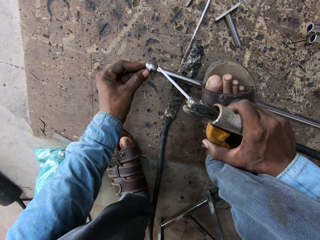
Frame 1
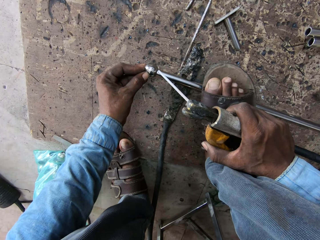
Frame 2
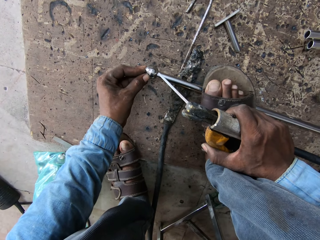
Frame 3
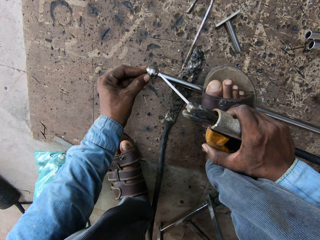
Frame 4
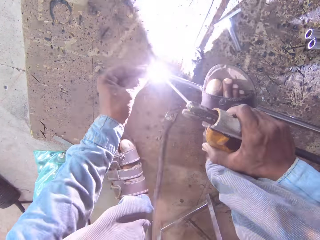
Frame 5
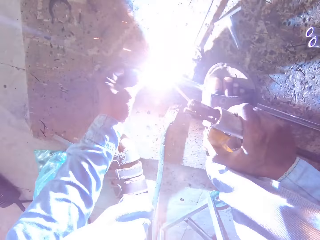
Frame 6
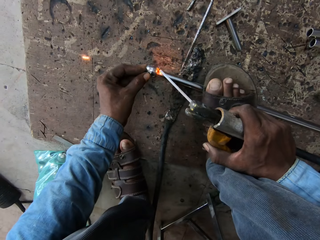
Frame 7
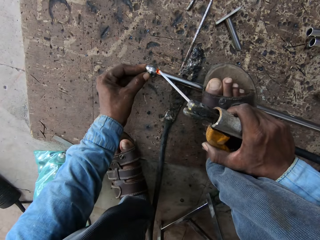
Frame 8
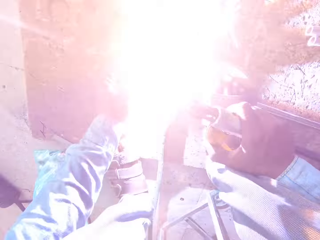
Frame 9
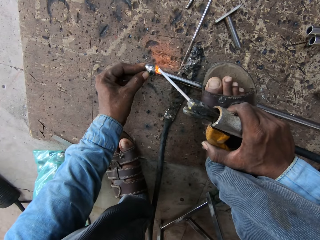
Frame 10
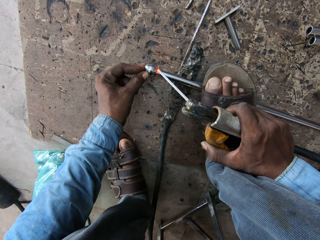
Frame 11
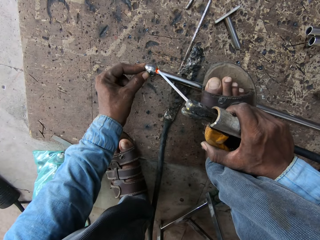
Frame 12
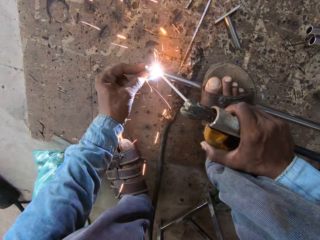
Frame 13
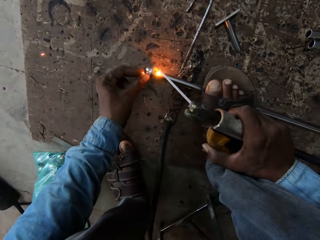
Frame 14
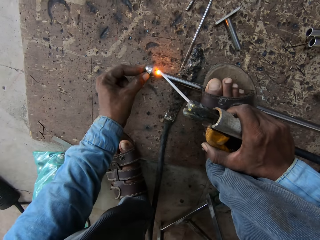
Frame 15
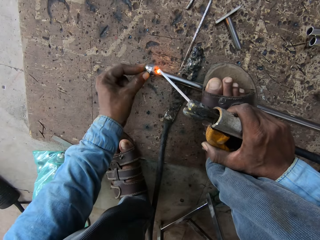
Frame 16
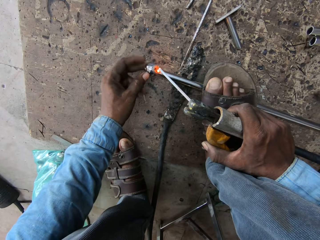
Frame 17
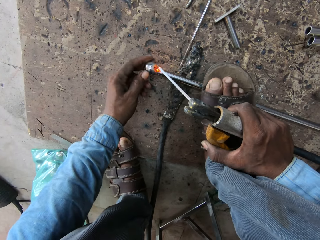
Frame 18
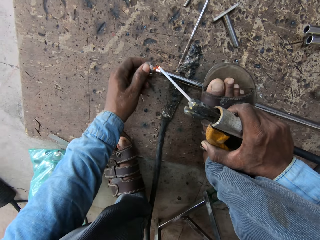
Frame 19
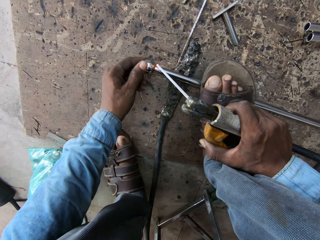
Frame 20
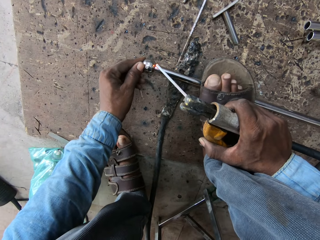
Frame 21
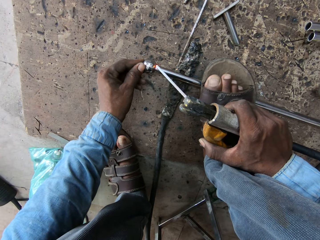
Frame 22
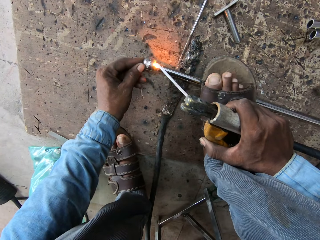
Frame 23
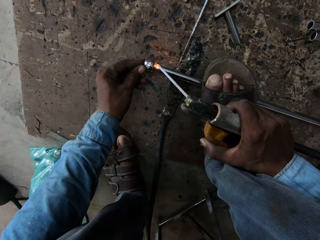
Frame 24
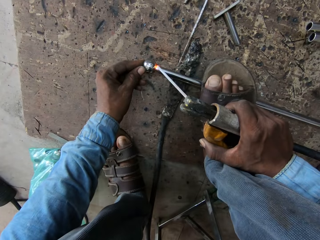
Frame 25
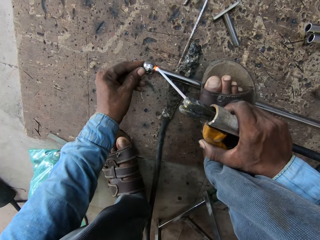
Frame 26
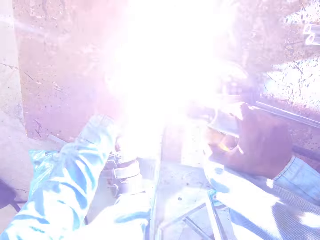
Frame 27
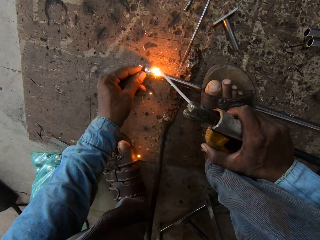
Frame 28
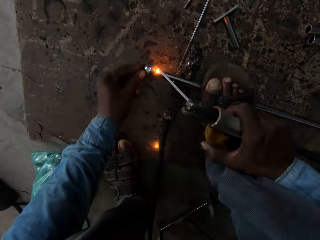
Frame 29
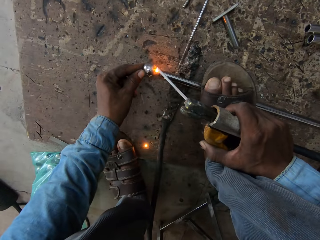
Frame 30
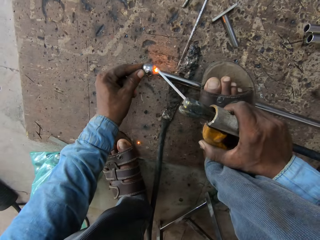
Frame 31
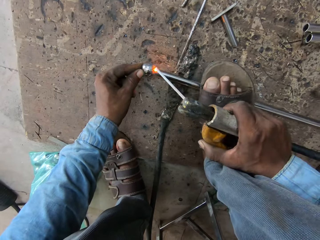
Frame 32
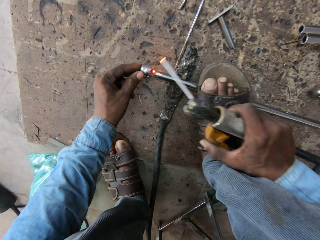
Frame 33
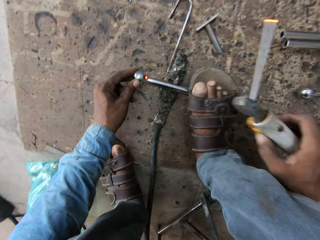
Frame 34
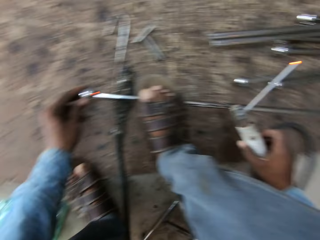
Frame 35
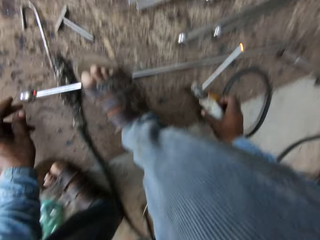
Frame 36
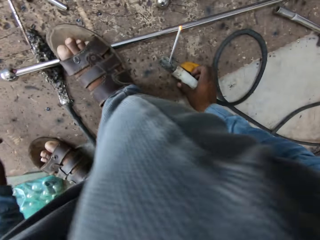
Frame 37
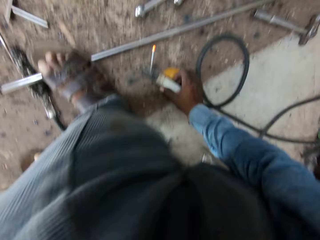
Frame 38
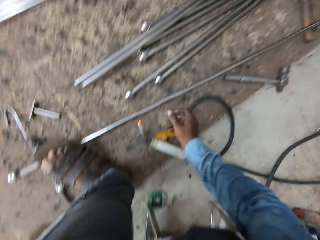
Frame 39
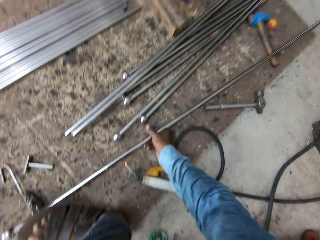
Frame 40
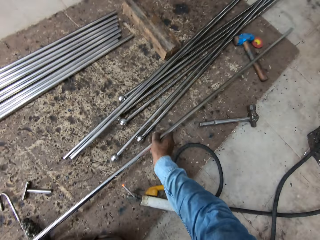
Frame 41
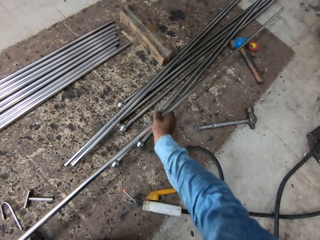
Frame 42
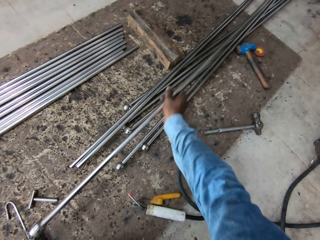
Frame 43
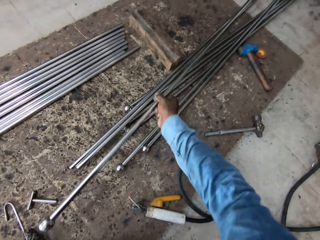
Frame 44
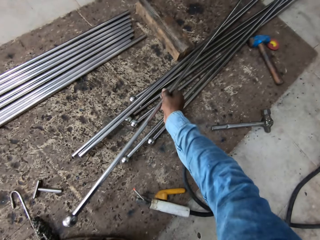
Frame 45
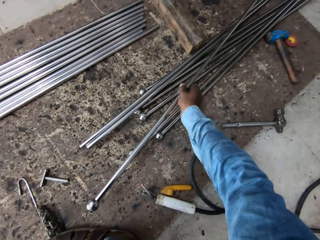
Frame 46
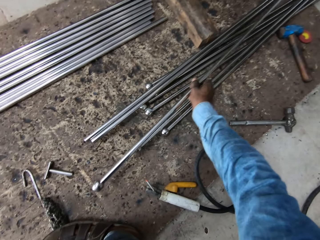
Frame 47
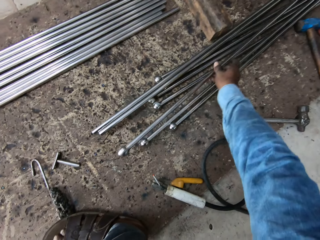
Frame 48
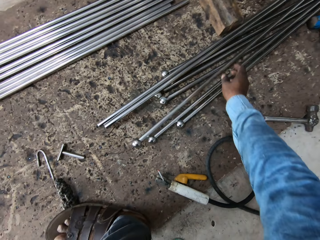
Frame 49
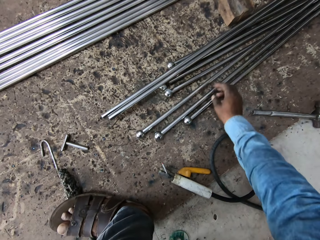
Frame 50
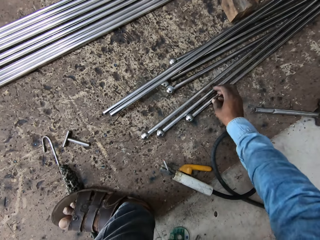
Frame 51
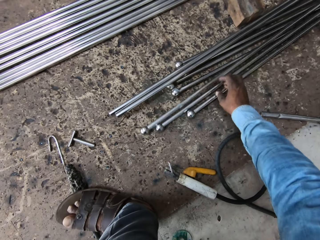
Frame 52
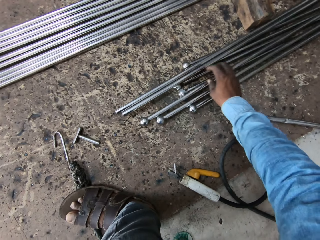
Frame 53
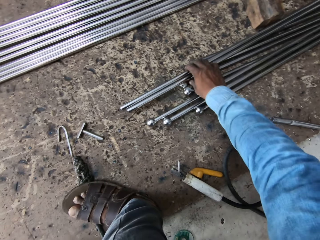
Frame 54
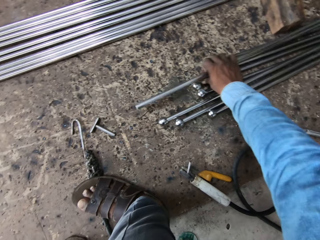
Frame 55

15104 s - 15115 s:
The camera wearer welds the iron rod. They lift the welder. They move the metal. They put the iron rod back.

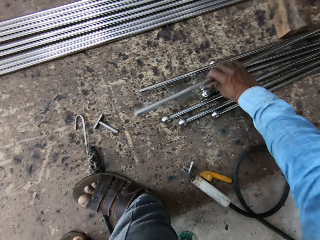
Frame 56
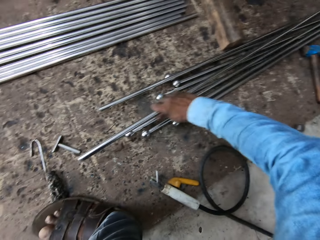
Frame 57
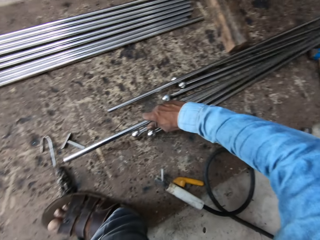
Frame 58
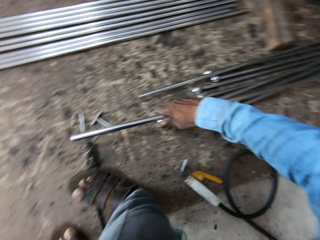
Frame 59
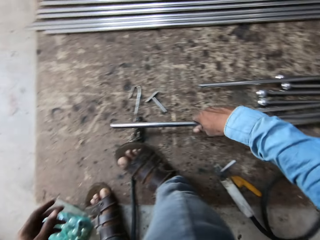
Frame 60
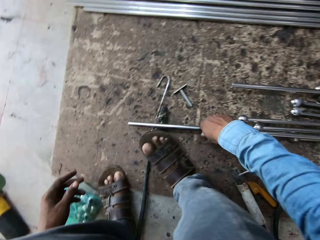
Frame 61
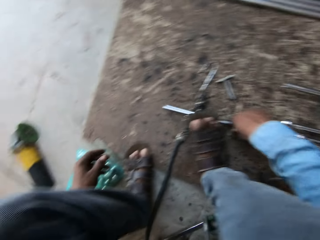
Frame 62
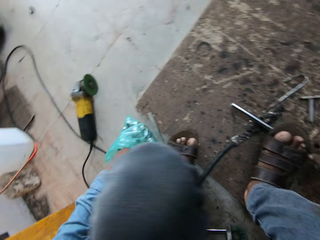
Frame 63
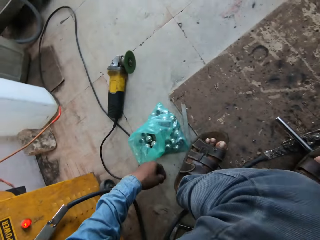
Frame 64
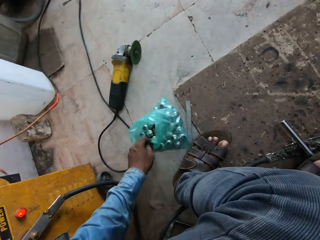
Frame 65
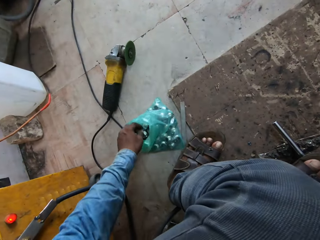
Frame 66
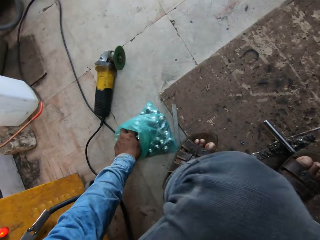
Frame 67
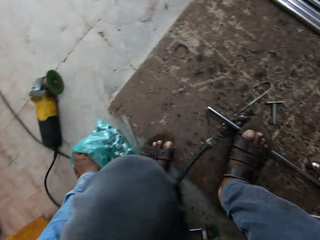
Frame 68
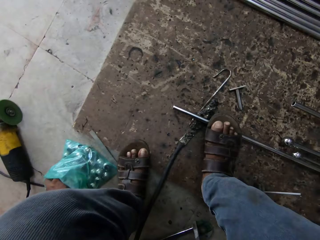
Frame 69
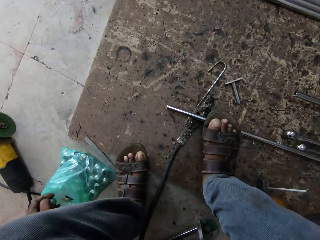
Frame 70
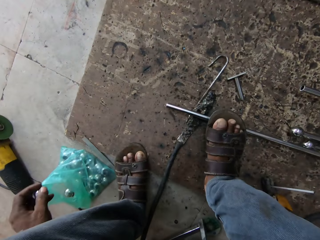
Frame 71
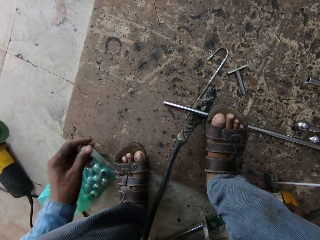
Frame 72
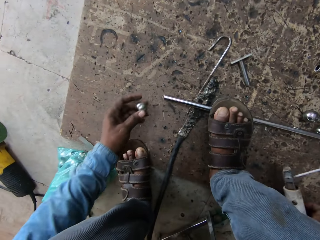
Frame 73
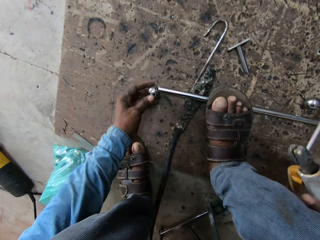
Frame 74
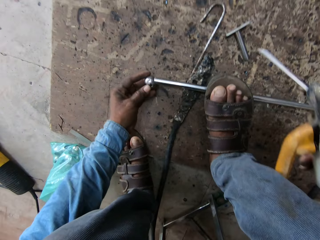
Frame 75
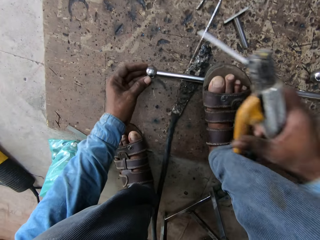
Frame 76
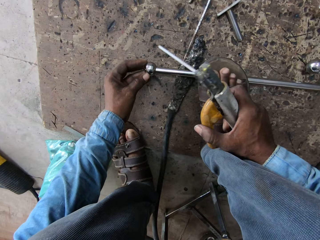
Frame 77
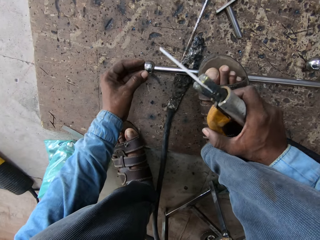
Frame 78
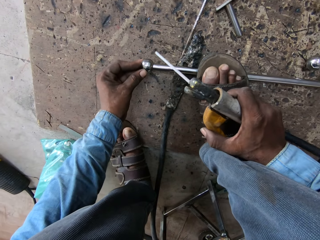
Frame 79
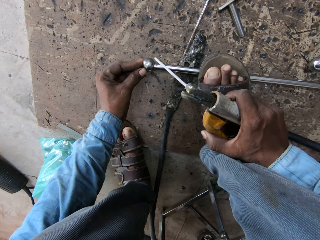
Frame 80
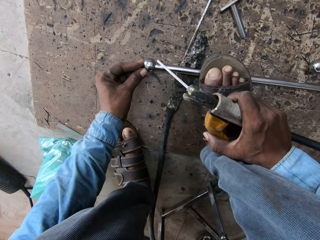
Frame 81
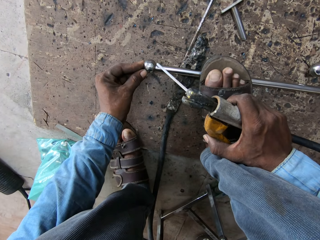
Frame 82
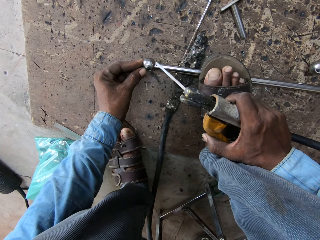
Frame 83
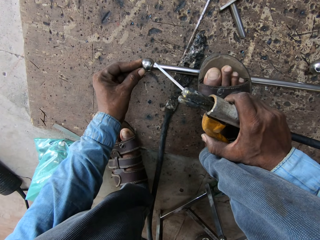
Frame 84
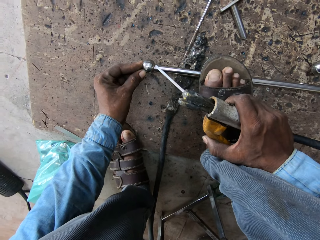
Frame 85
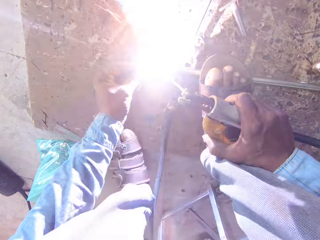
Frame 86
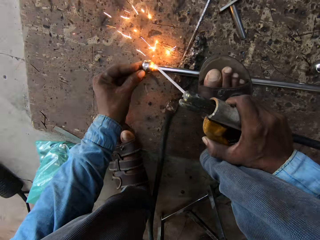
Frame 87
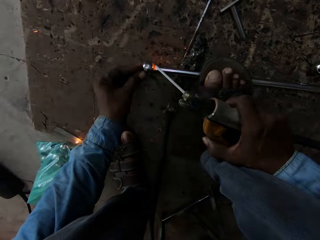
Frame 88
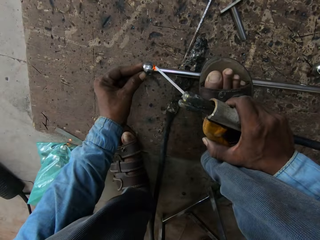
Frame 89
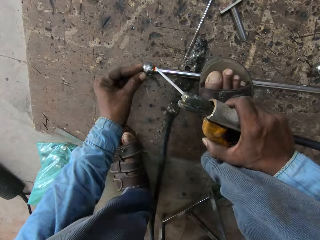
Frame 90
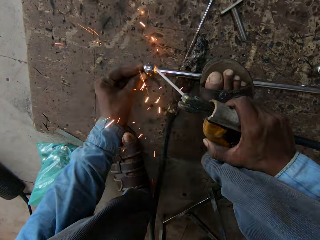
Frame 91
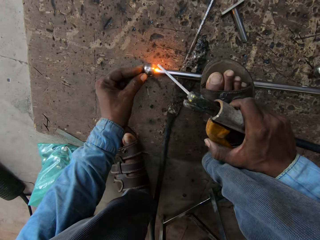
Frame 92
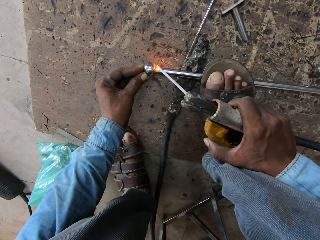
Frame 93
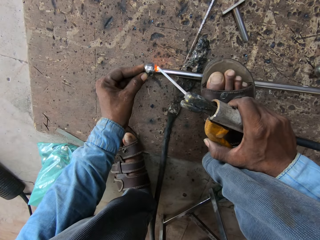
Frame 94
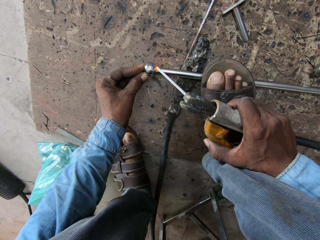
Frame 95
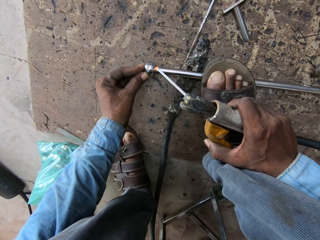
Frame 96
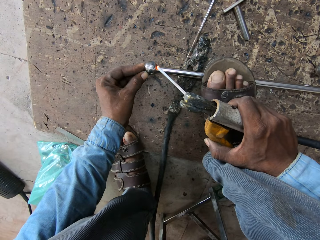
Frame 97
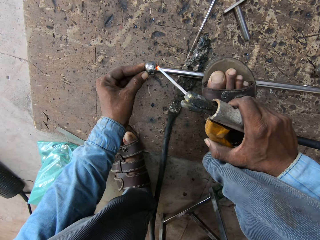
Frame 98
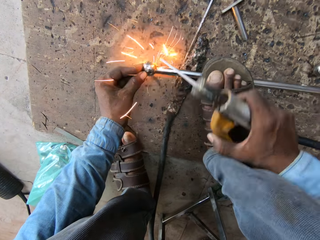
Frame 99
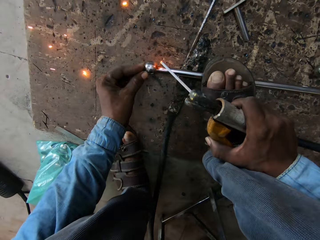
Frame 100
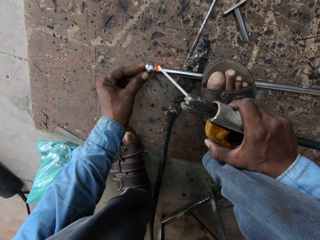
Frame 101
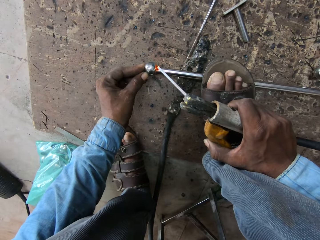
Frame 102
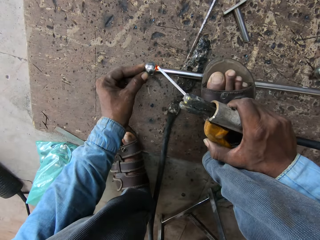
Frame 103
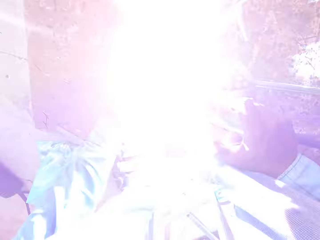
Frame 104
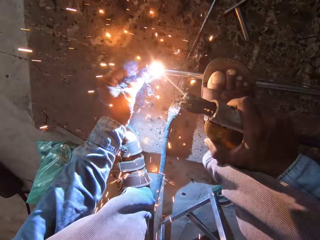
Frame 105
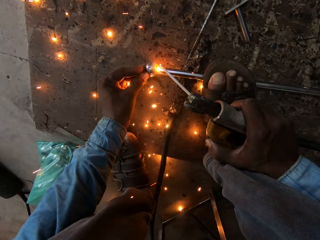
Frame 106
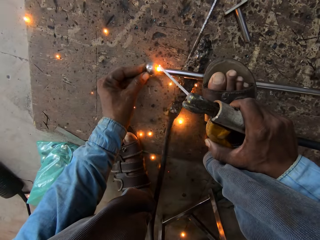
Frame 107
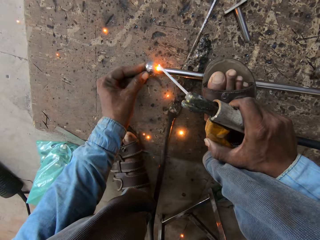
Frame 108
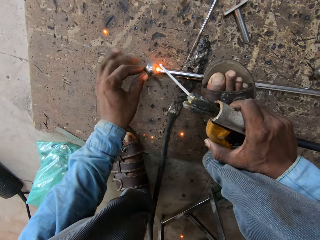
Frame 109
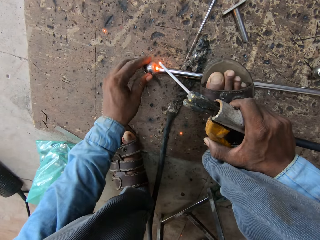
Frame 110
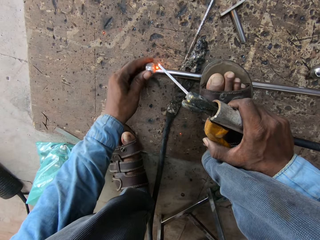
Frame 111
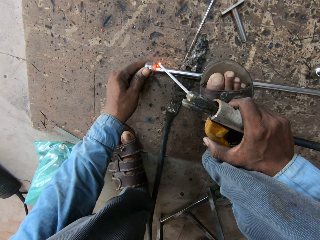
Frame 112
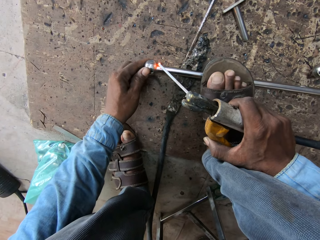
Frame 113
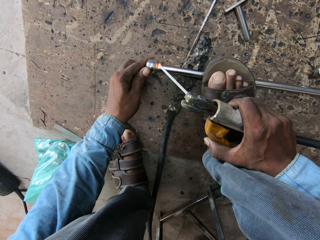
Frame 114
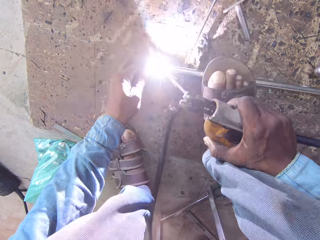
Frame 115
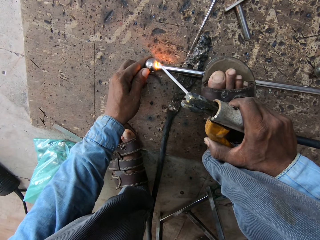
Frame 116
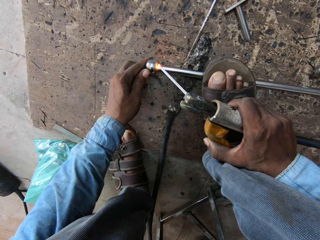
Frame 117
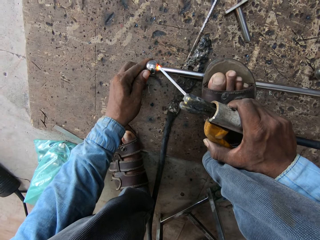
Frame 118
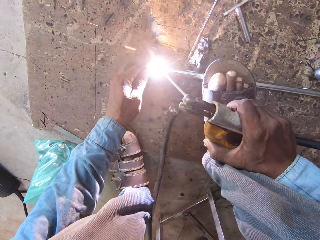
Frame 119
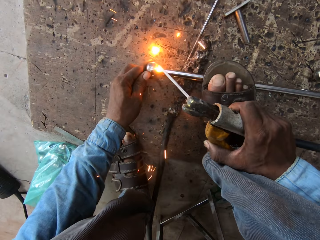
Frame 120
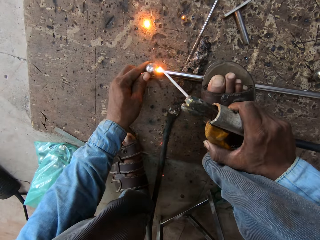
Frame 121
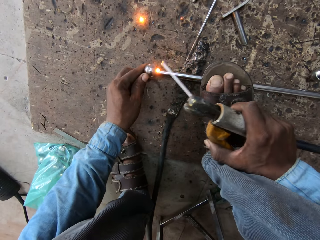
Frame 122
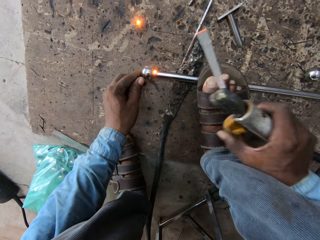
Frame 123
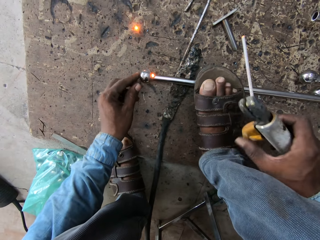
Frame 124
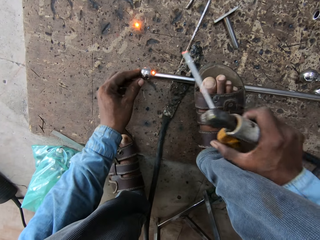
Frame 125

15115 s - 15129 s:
The camera wearer takes another iron rod. They pick up the ball. They put the ball on the tip of the iron rod. They weld the iron rod.
